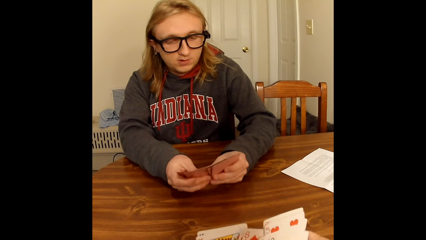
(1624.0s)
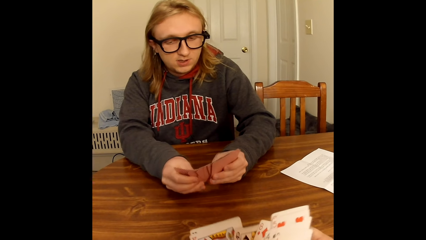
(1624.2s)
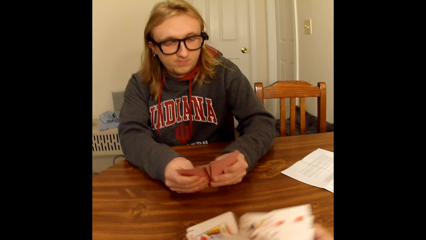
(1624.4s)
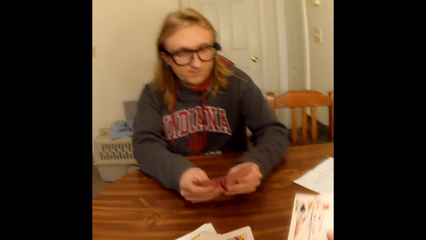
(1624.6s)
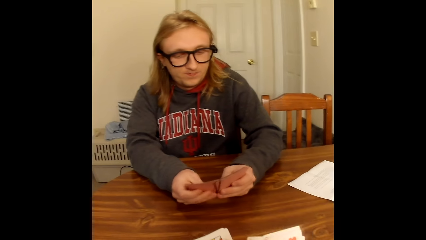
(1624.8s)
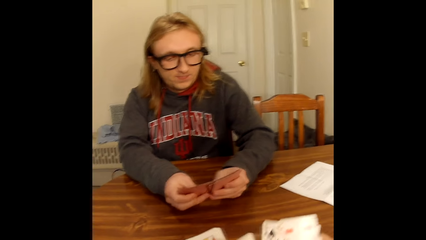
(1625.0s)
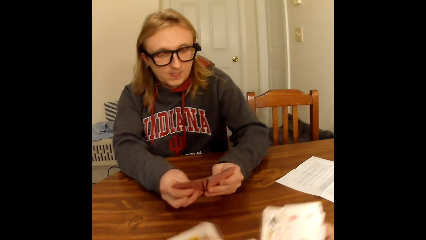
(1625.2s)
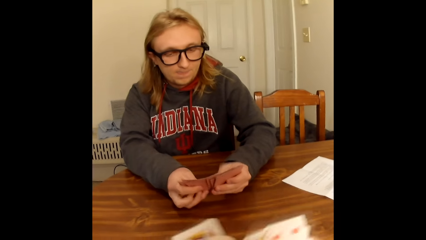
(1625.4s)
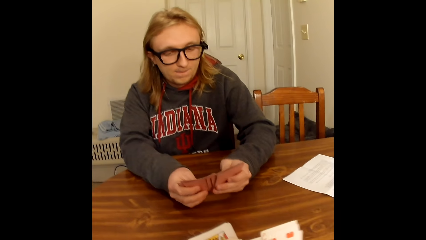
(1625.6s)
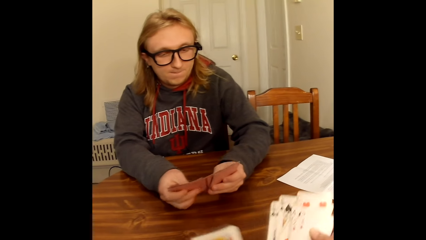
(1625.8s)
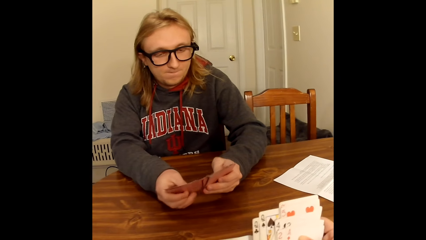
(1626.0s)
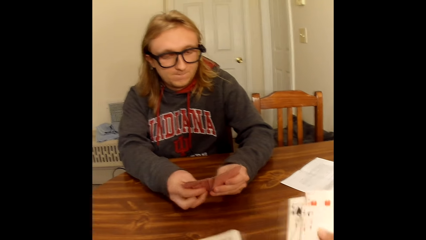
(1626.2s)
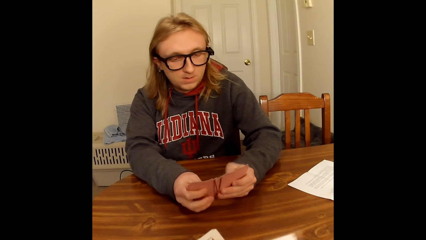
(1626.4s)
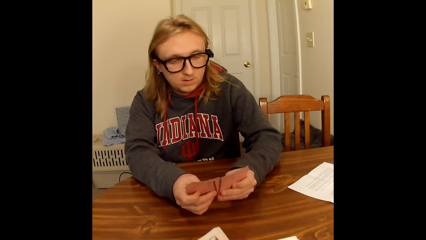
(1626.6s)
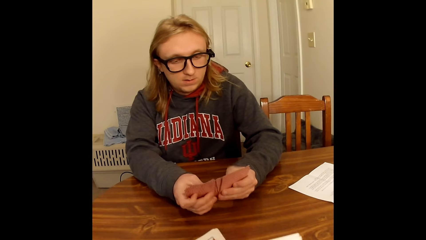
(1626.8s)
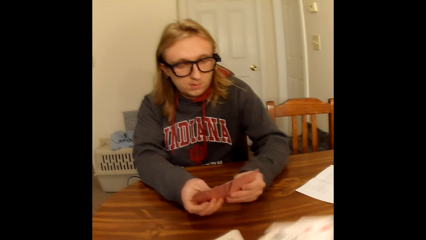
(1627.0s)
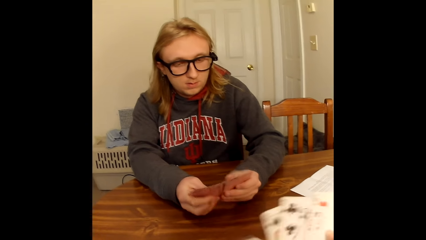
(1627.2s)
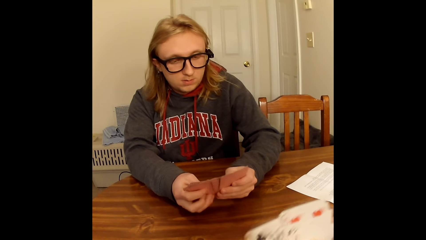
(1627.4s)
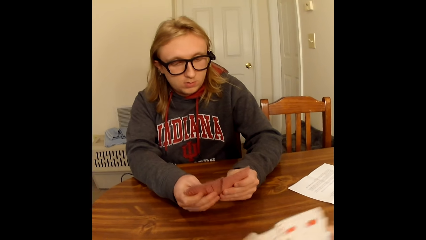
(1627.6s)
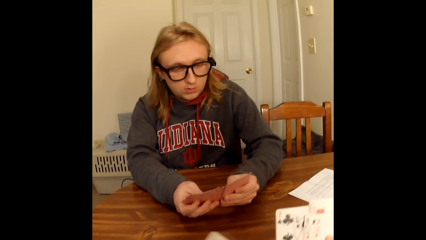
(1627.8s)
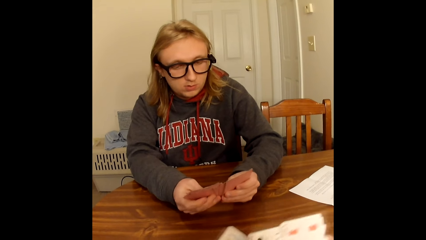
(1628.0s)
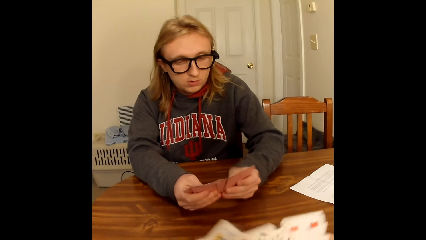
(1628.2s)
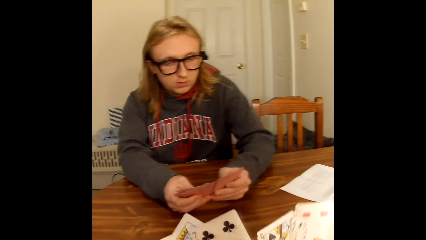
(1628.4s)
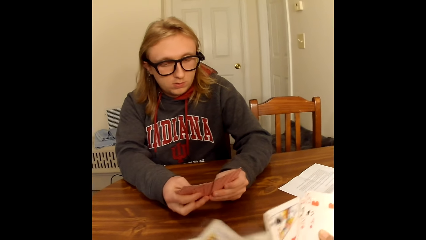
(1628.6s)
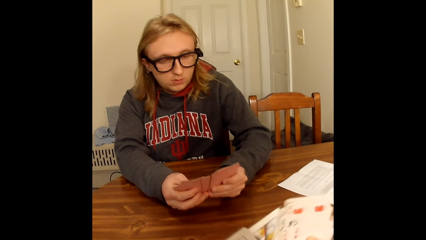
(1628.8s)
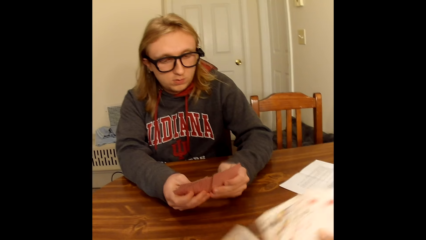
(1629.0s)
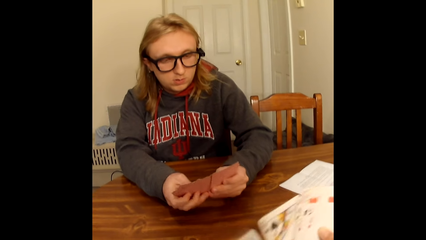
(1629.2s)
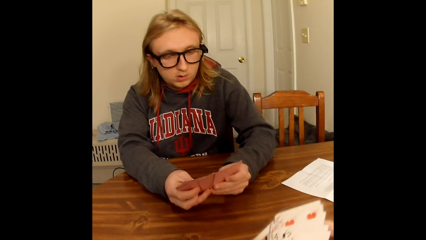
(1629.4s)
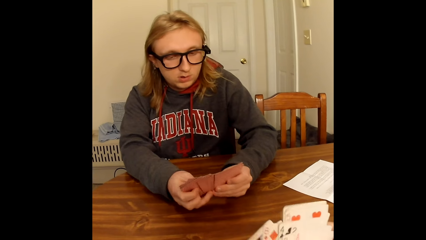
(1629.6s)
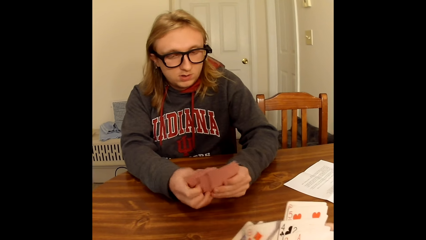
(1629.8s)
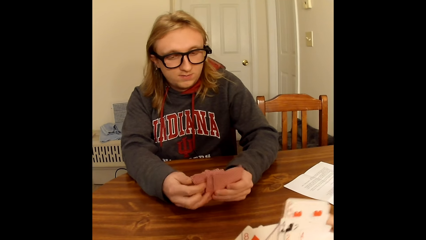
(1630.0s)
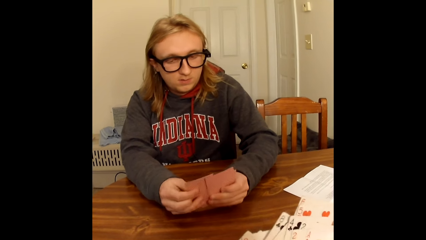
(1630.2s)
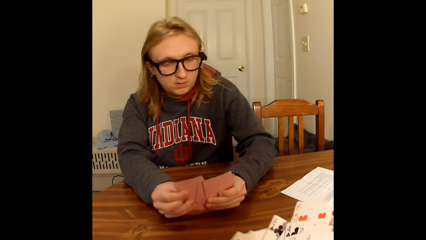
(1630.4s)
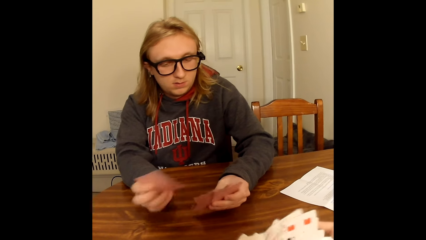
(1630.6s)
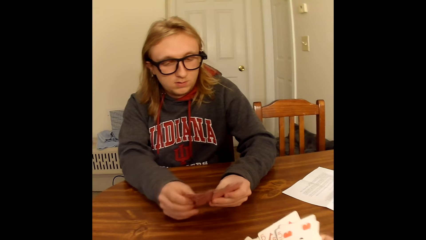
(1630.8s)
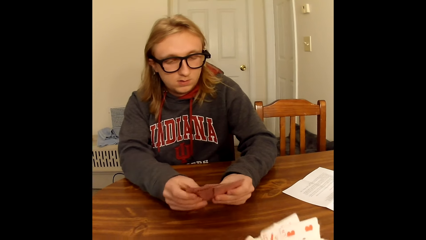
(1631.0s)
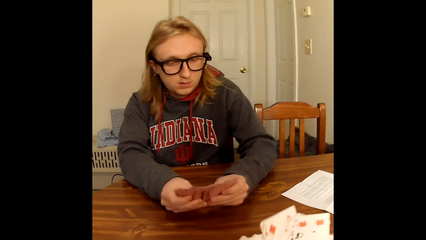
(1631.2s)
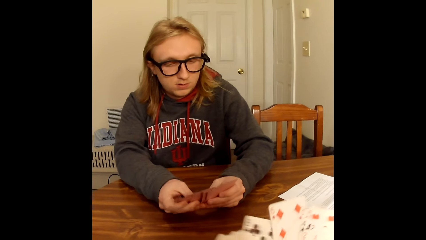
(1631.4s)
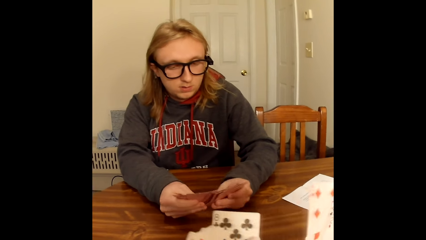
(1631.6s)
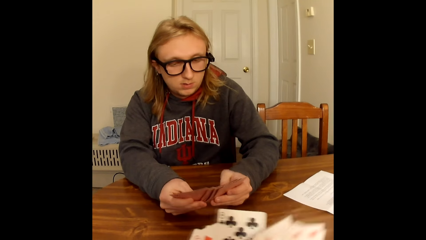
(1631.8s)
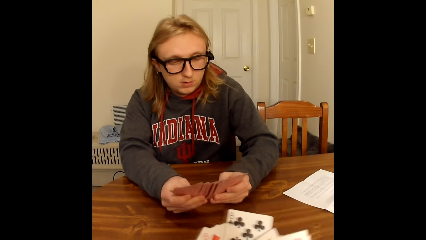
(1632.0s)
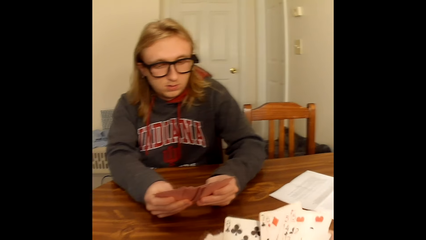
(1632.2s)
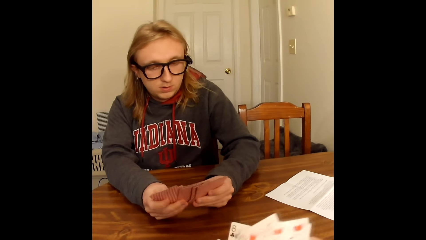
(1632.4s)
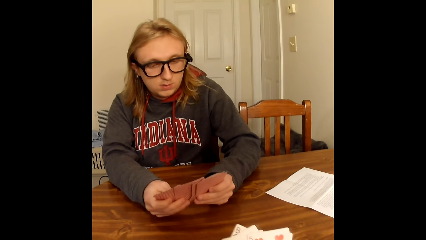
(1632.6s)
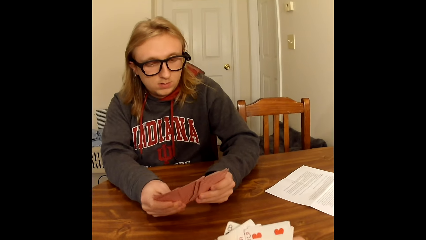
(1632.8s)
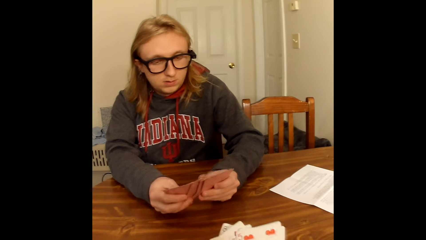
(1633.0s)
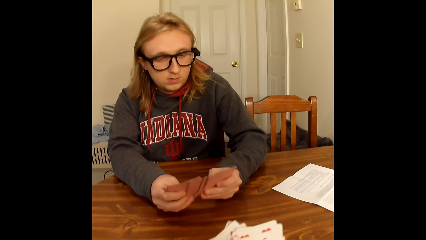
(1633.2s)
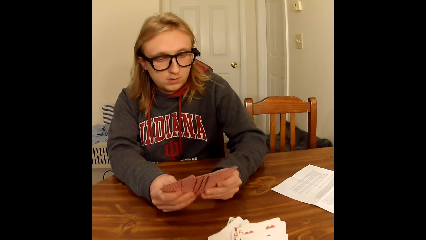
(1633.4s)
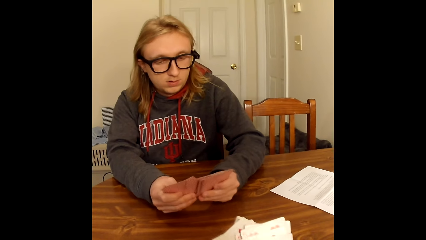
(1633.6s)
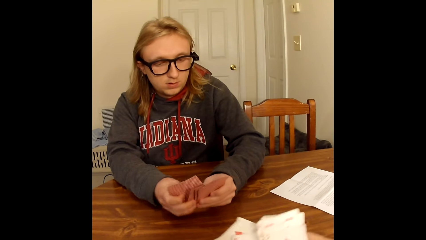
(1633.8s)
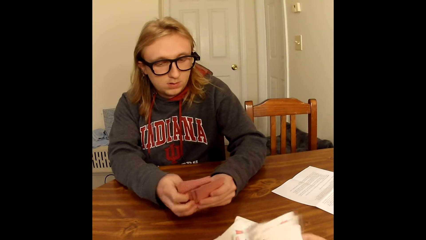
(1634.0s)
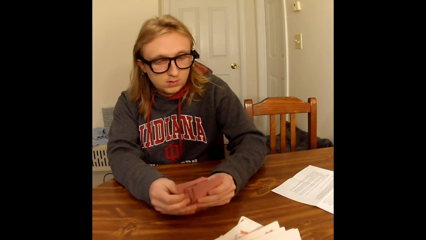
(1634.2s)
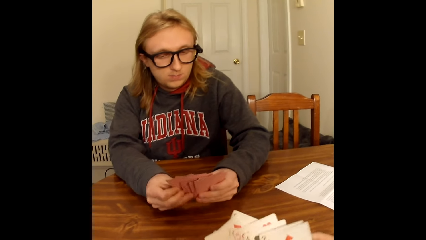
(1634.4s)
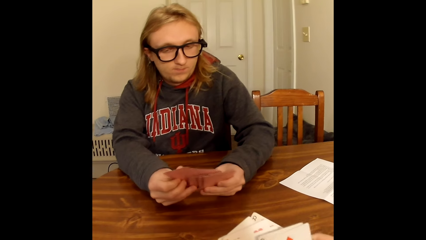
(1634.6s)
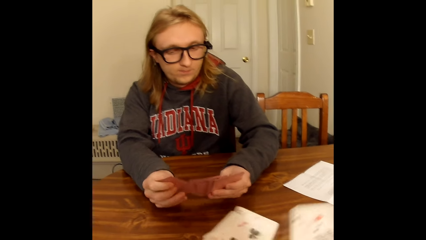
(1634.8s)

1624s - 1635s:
The camera wearer arranges the cards. A man arranges the cards.

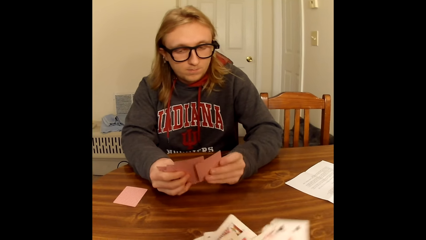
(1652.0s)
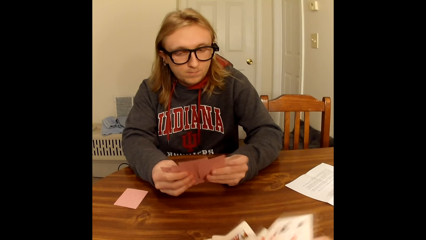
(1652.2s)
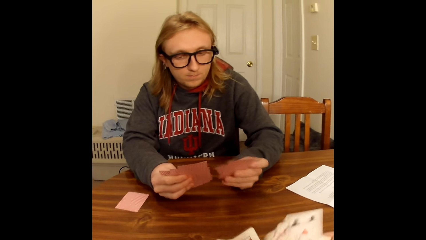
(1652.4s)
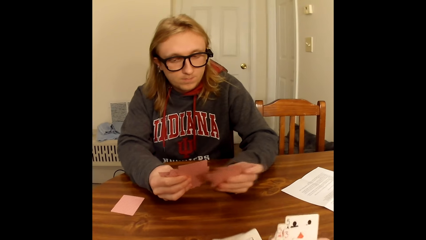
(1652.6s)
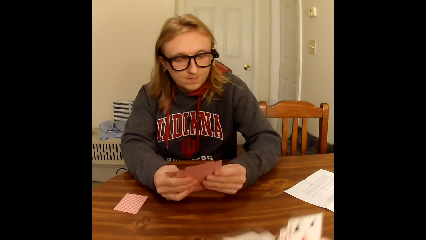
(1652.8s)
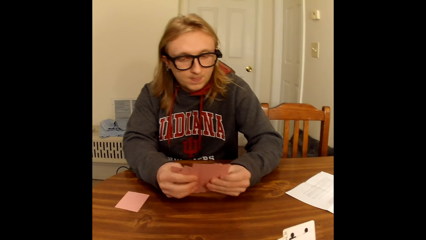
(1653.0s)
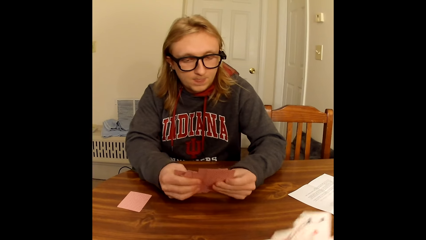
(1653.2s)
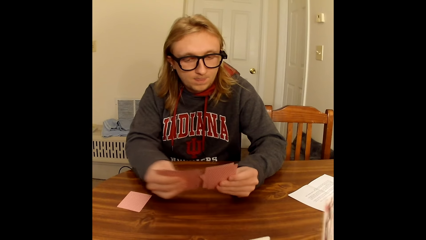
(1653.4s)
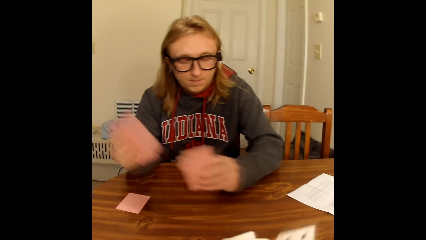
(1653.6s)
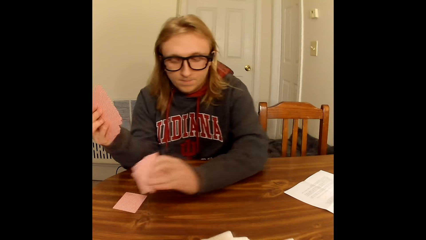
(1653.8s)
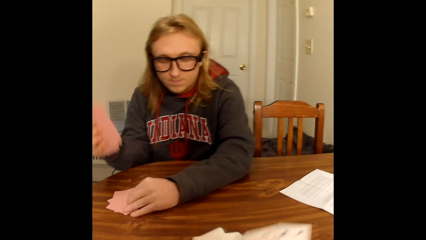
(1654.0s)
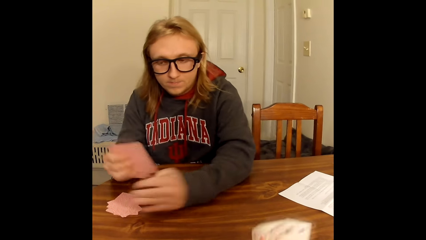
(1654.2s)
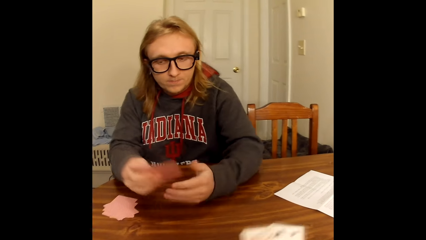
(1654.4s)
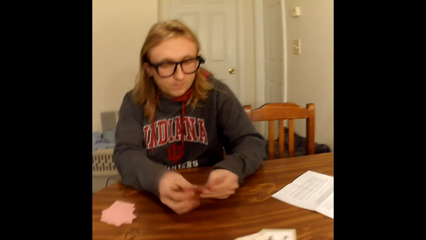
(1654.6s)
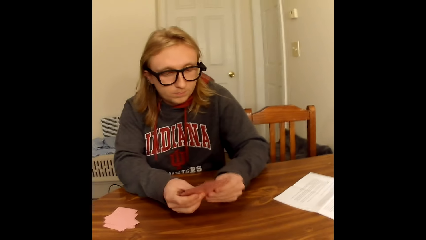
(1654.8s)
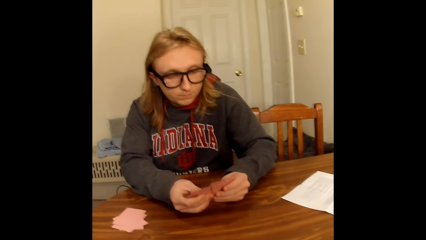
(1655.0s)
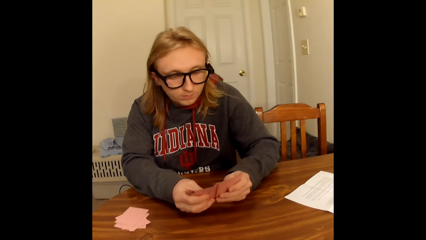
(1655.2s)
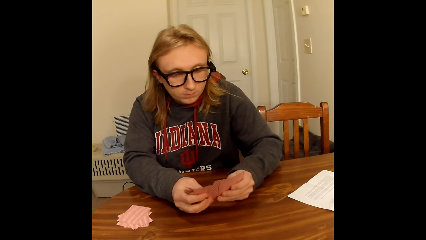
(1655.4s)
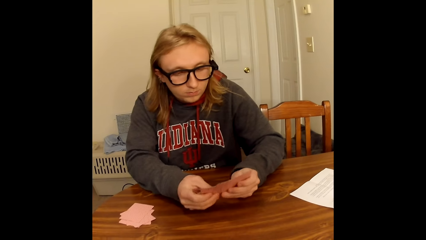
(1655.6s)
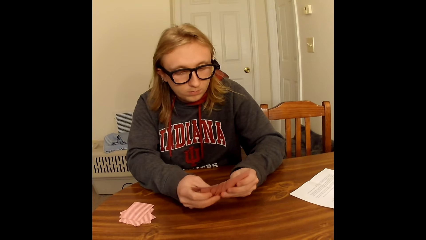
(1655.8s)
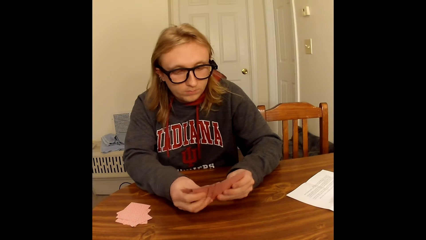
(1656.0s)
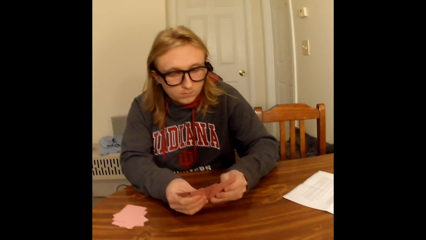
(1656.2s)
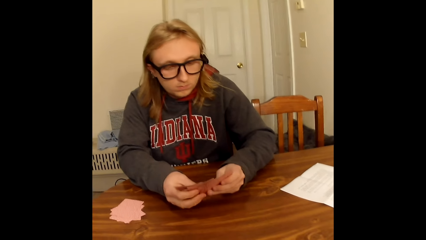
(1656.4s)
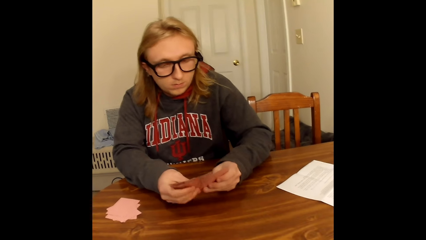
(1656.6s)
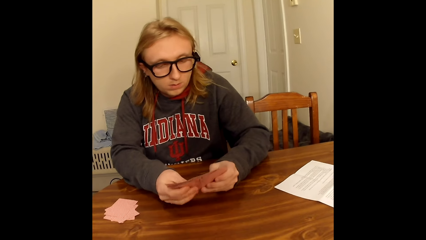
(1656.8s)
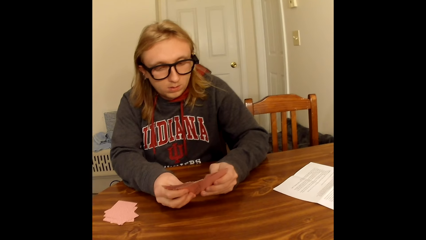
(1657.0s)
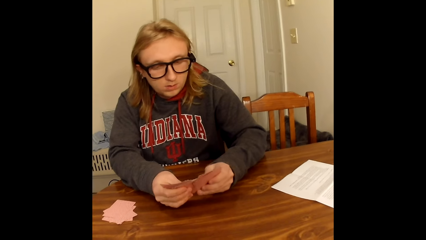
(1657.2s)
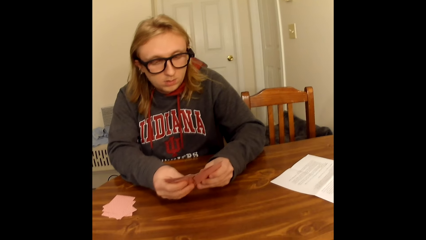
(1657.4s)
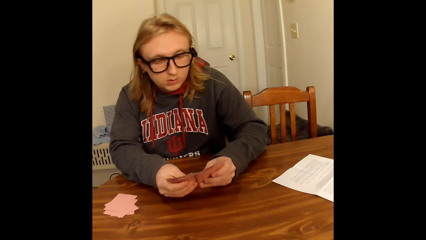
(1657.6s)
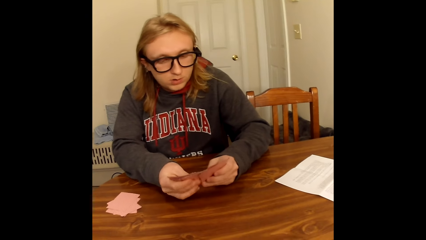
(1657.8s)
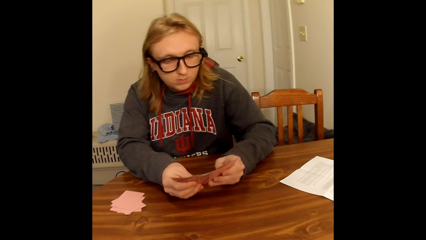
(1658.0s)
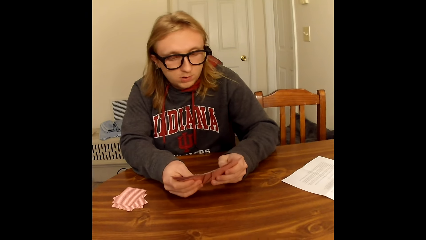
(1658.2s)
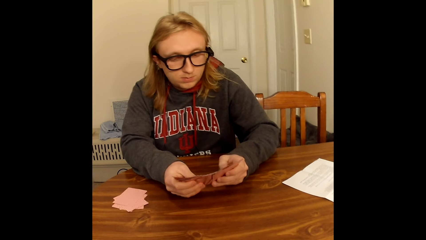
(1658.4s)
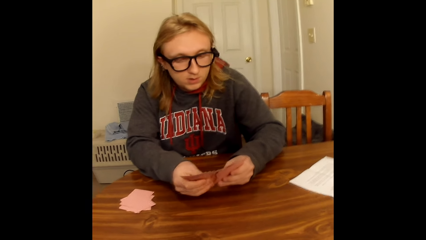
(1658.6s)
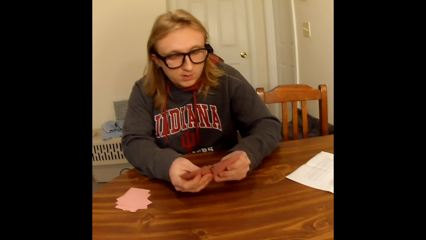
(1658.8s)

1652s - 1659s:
A man holds some playing cards face up to him with his right hand. He holds some playing cards face up to him with his left hand. He places the playing cards in his left hand face down on a face-down playing card on the table. He holds the playing cards face up to him with both hands on the table. He spreads the playing cards in his hands with both hands. He arranges the cards.
